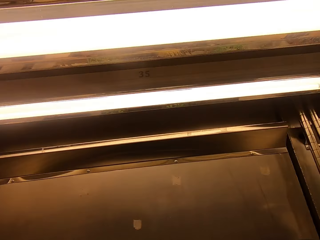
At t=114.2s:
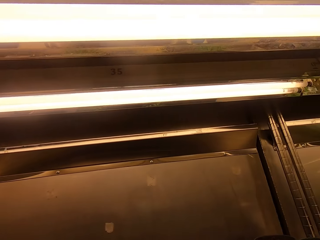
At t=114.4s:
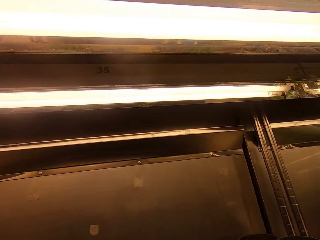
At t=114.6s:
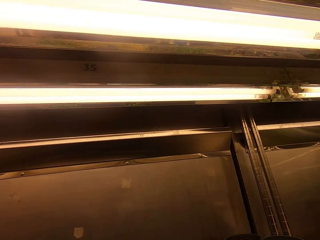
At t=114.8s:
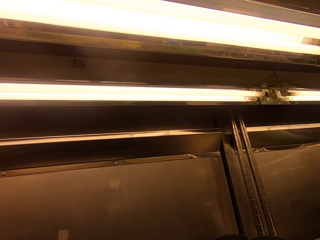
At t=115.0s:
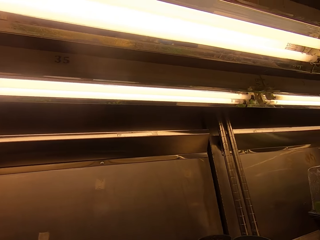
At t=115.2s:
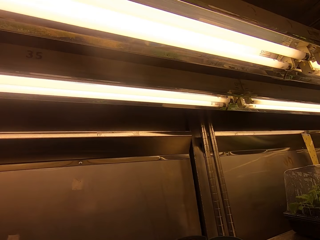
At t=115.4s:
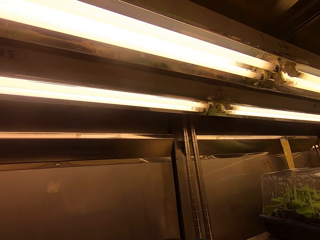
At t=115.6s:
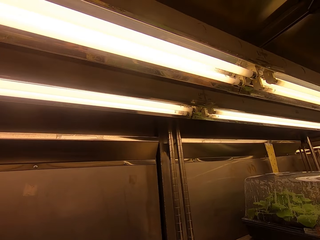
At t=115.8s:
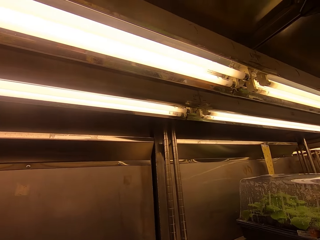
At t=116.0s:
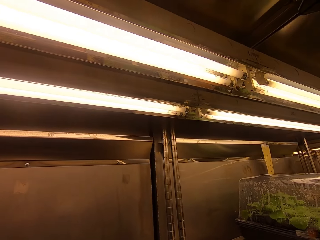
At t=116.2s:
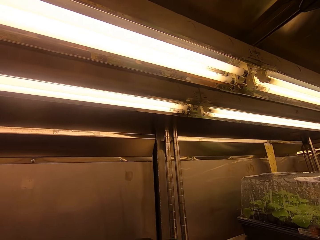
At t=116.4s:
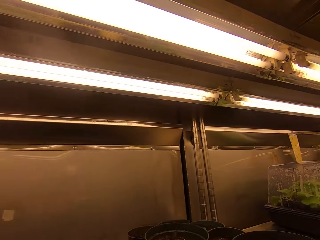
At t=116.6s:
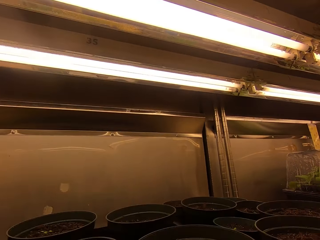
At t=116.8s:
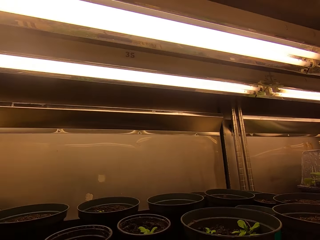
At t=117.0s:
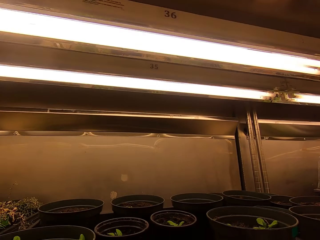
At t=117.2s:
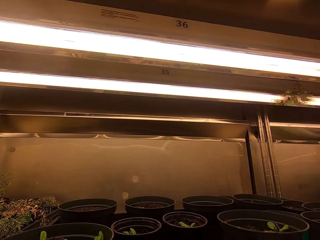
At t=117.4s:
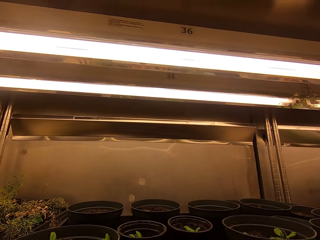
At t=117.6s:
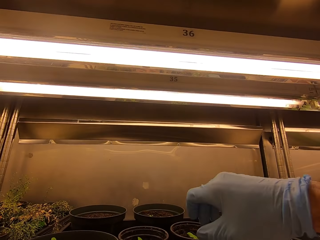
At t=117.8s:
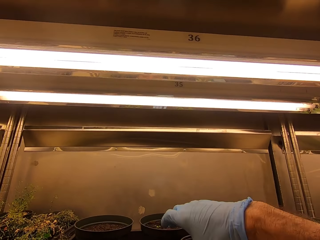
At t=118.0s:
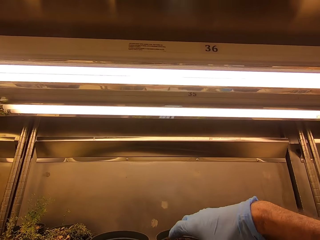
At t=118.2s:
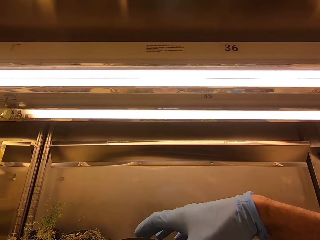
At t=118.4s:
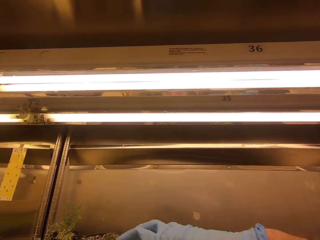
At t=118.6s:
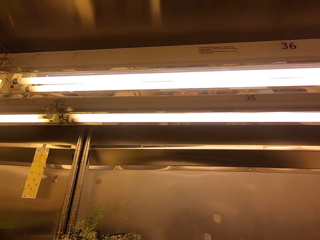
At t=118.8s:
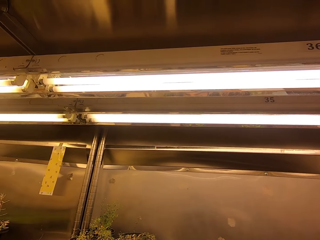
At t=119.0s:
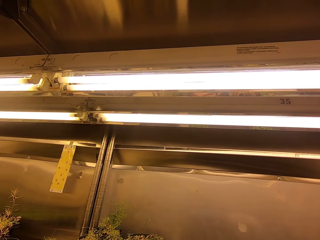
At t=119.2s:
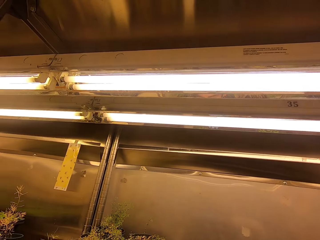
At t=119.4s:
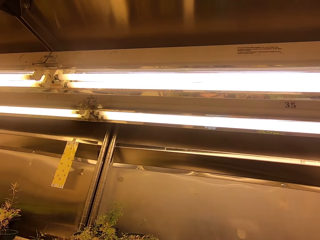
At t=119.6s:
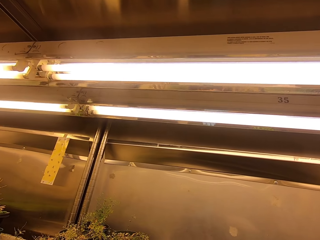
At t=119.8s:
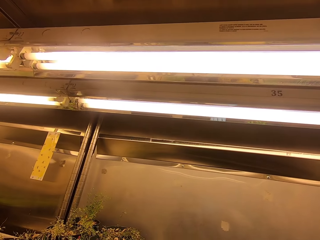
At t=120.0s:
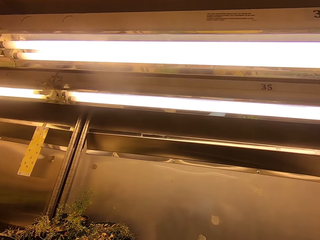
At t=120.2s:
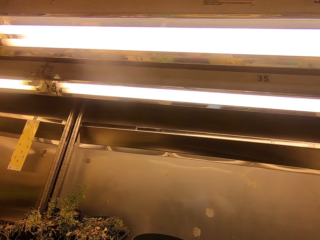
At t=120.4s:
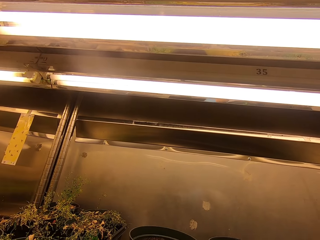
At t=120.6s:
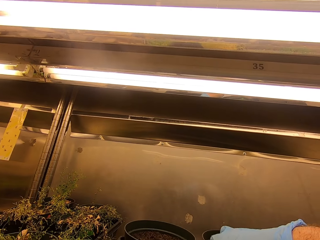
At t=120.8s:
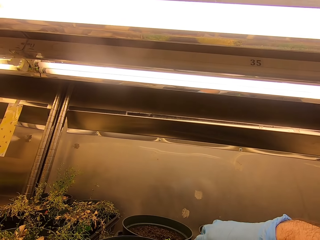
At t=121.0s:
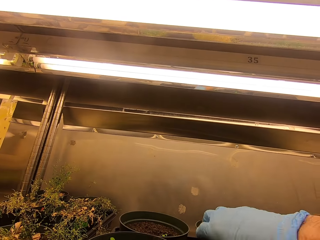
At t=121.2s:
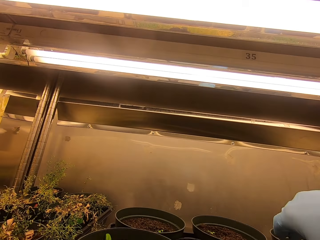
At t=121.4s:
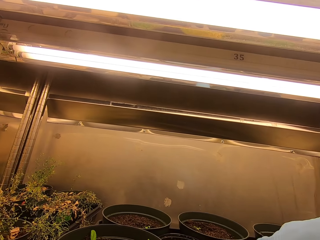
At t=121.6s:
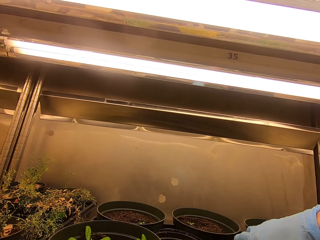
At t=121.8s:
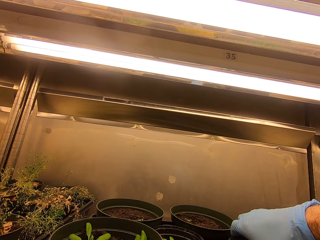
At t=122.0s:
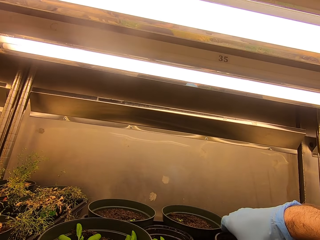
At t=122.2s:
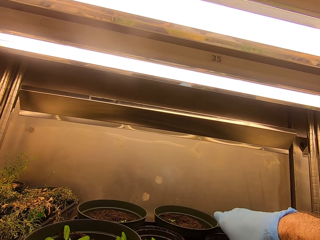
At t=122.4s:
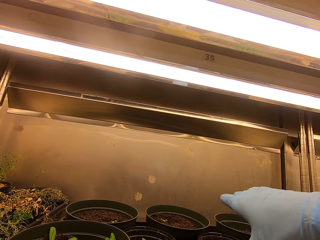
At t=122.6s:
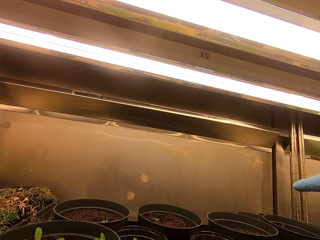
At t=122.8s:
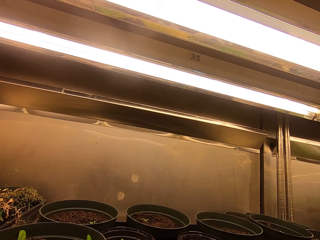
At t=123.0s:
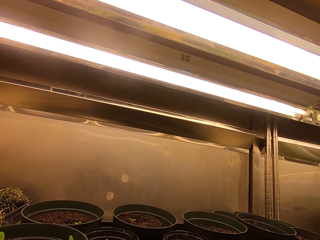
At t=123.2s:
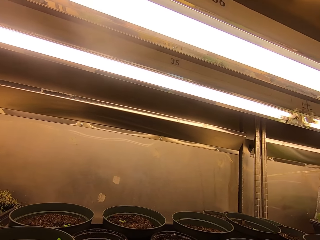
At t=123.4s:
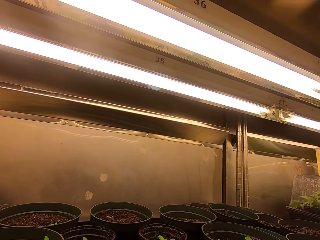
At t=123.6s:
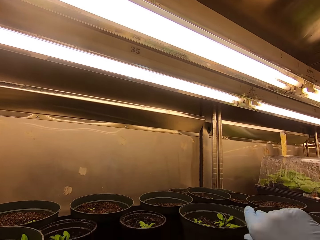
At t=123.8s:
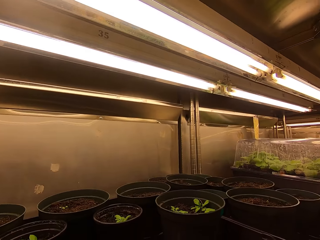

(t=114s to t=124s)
The camera wearer rotates a plastic pot, lifts a hand, and moves vases.

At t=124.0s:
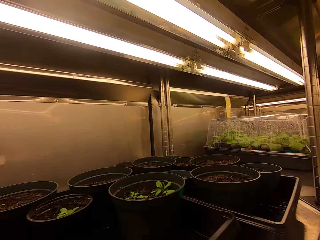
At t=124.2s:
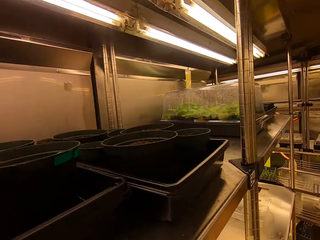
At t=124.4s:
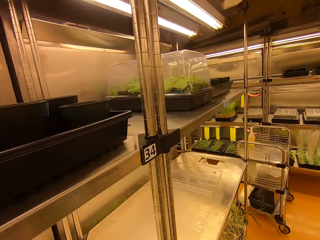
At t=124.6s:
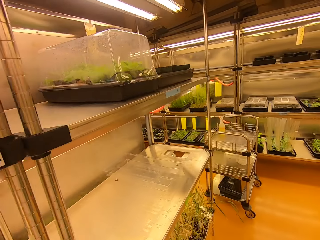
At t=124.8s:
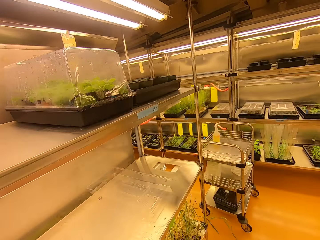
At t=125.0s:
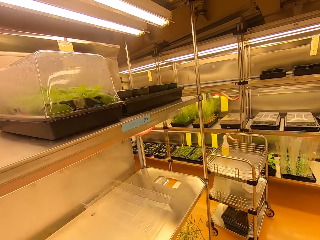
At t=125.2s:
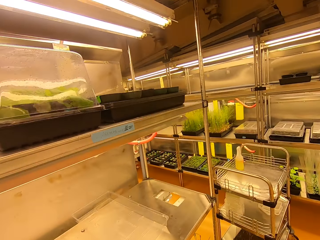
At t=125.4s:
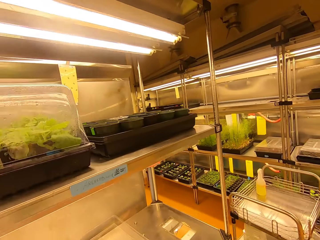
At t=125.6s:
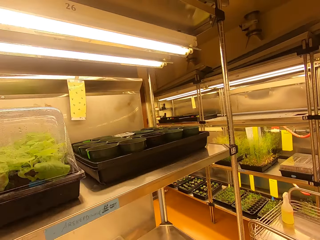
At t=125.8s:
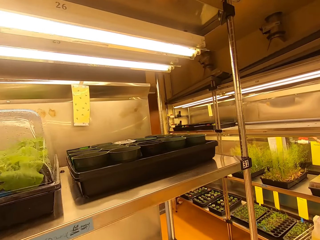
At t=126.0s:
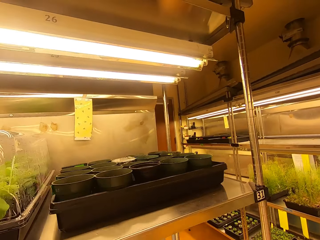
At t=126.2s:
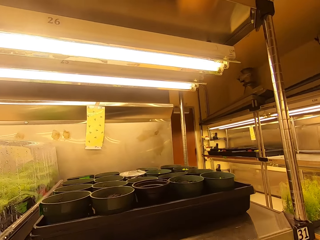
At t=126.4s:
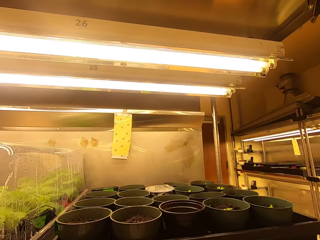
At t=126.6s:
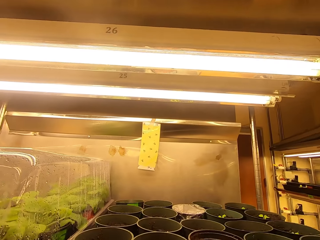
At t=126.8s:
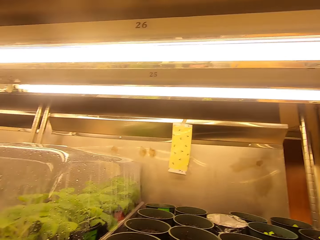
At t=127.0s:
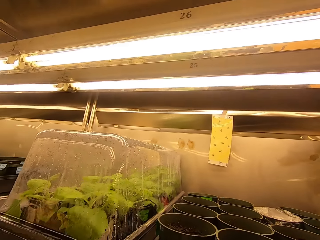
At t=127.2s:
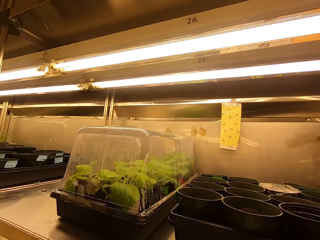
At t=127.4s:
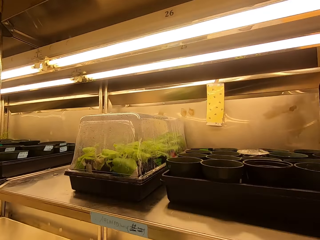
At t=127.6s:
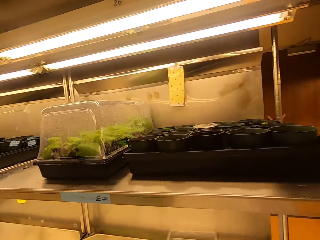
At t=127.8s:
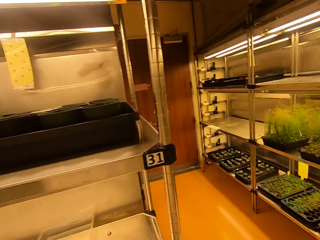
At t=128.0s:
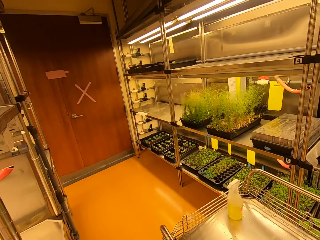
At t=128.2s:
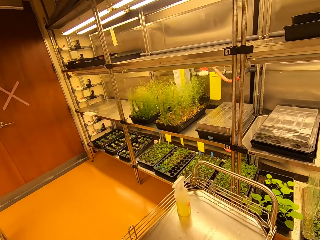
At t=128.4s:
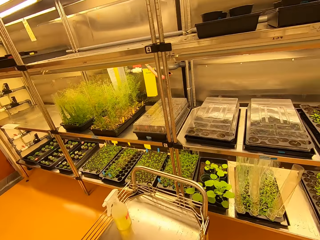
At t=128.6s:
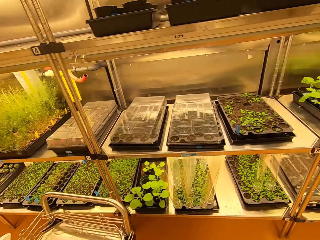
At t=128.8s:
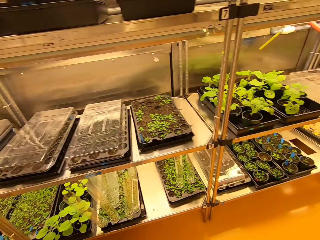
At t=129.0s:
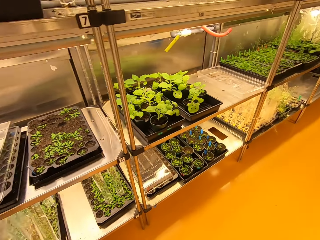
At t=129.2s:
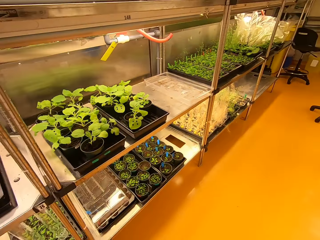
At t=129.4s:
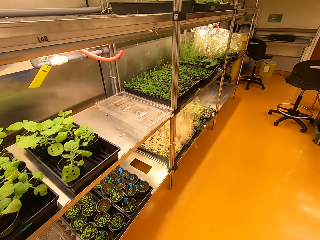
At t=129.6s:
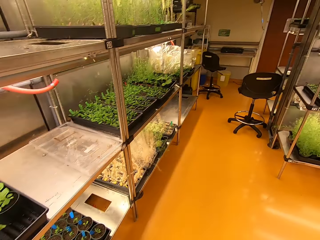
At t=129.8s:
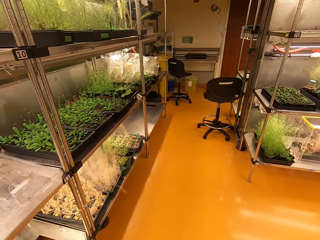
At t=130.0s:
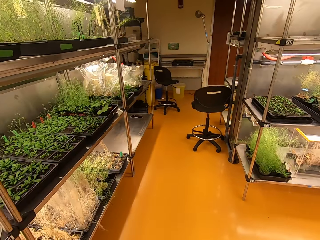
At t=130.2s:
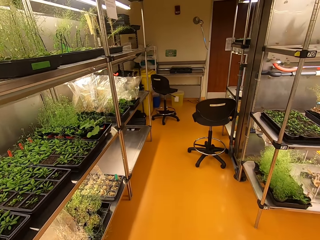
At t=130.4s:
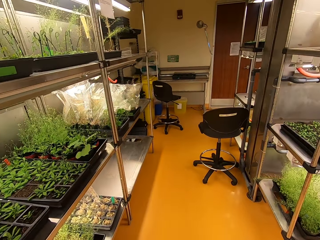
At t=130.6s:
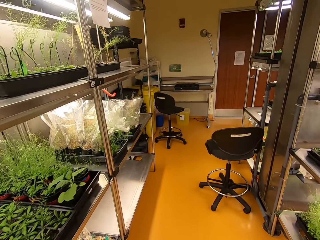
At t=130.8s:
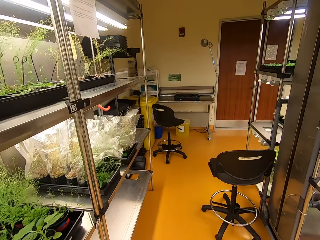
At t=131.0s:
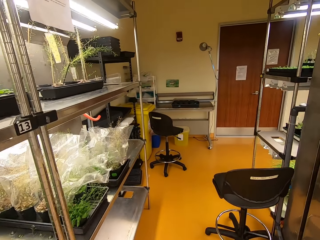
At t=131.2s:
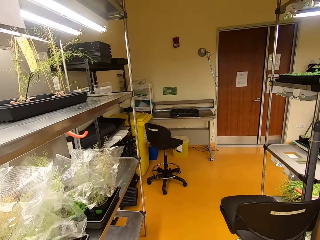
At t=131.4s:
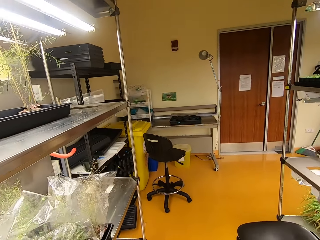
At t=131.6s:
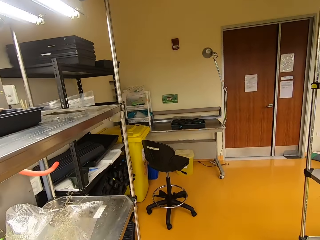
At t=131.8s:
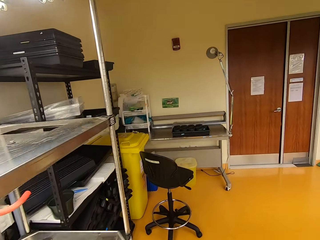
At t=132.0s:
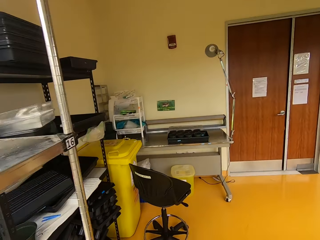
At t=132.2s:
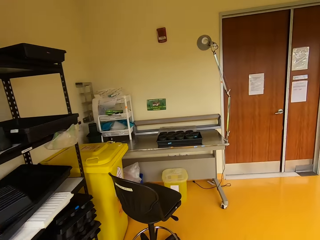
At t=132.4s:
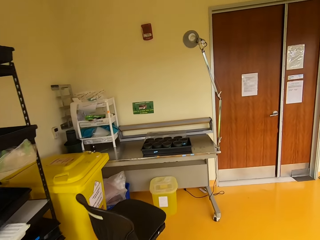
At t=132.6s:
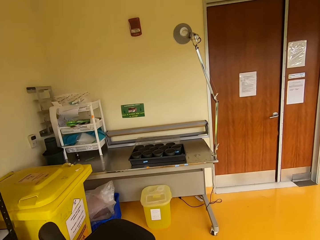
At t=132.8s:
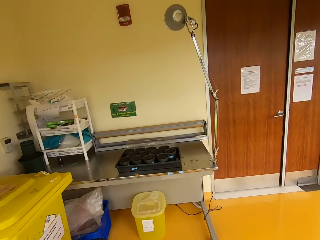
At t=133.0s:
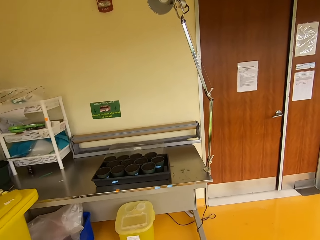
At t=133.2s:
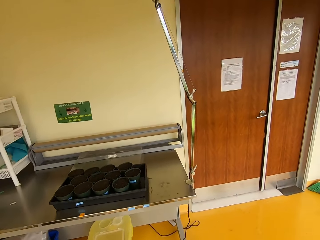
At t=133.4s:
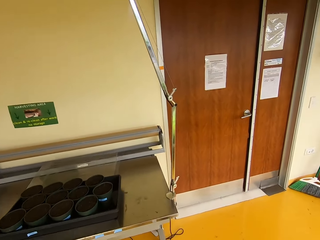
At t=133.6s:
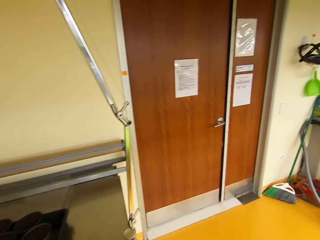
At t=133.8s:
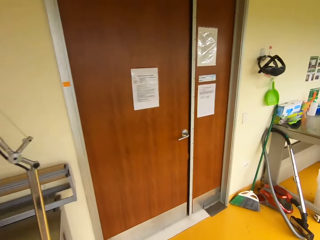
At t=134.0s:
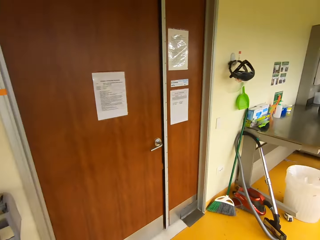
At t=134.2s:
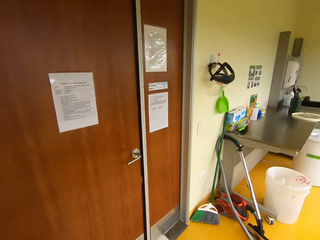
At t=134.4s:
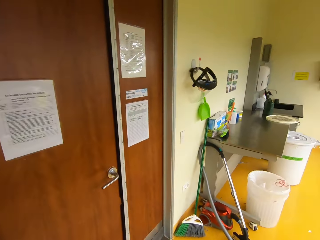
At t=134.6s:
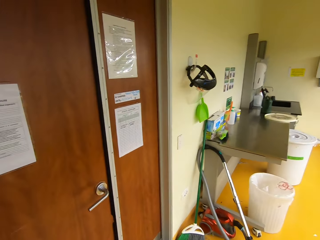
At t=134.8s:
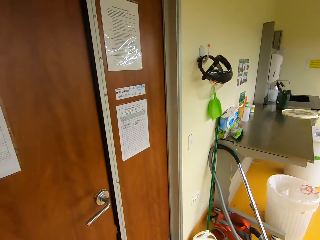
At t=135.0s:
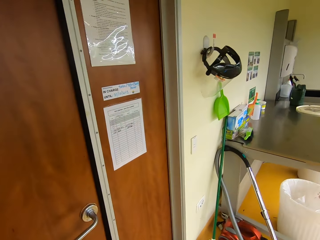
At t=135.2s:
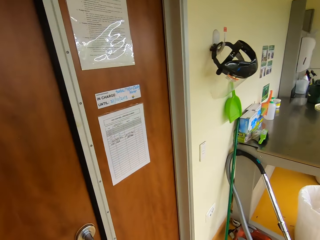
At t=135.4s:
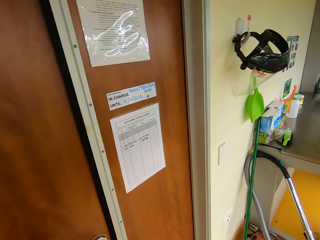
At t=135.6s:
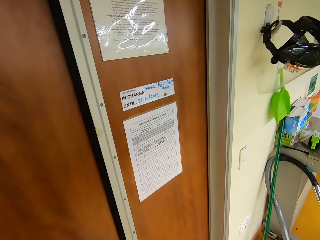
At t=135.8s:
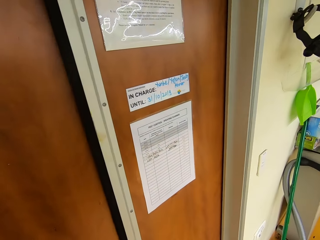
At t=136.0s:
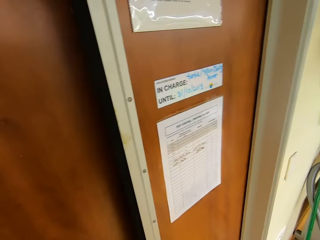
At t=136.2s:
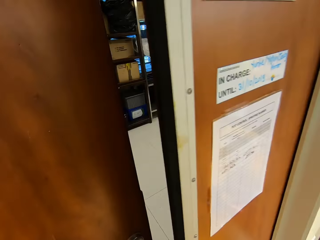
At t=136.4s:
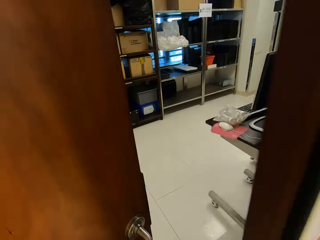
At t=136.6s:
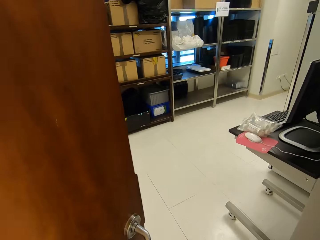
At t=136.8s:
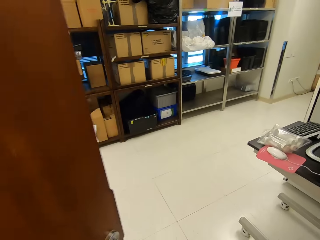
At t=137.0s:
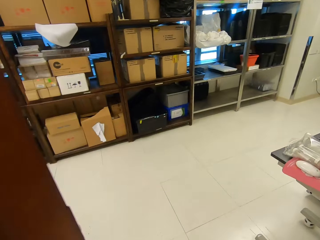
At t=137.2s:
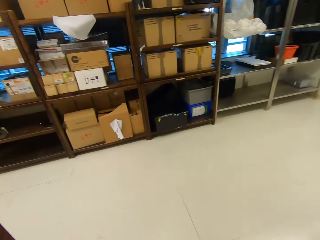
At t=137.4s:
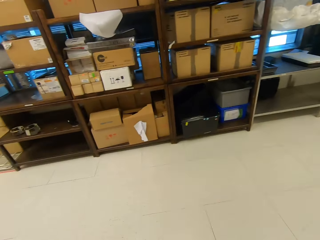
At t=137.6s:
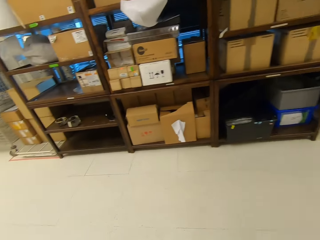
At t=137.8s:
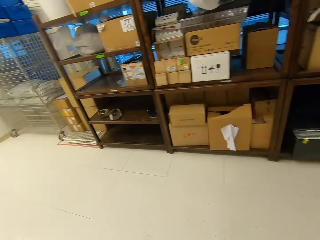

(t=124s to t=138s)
The camera wearer walks around and opens a door.
